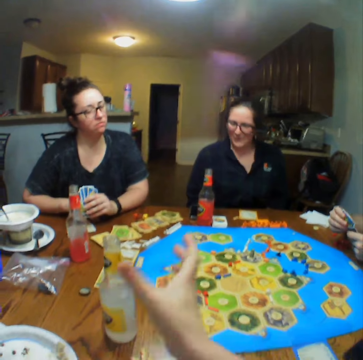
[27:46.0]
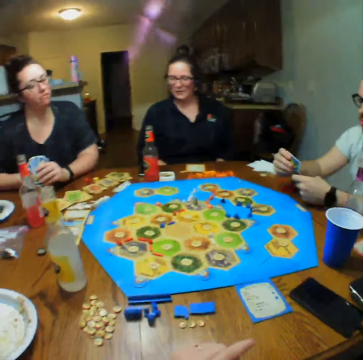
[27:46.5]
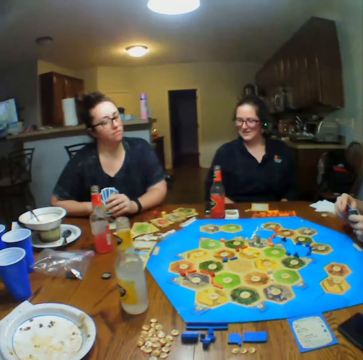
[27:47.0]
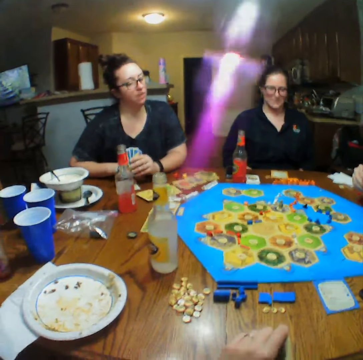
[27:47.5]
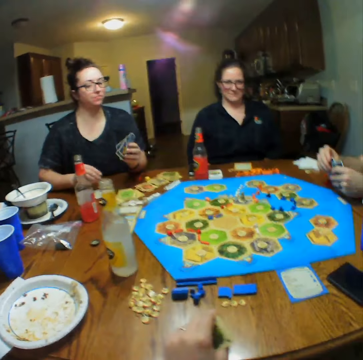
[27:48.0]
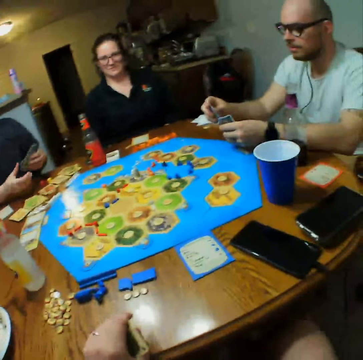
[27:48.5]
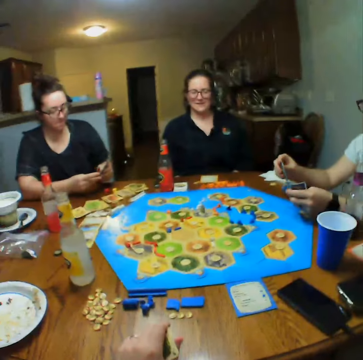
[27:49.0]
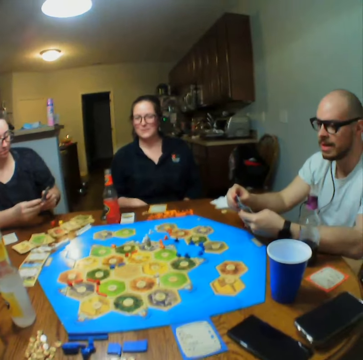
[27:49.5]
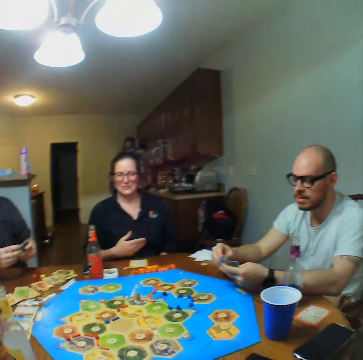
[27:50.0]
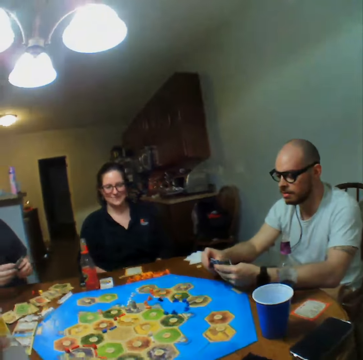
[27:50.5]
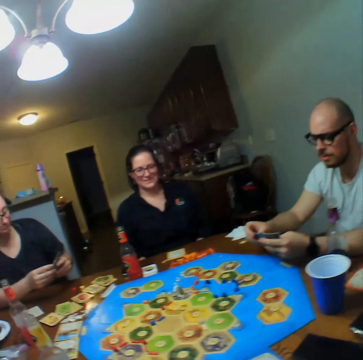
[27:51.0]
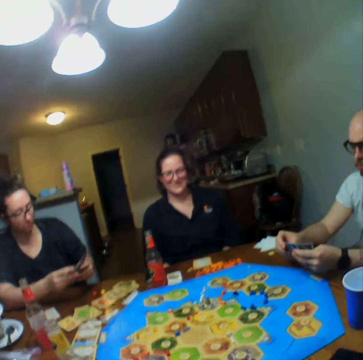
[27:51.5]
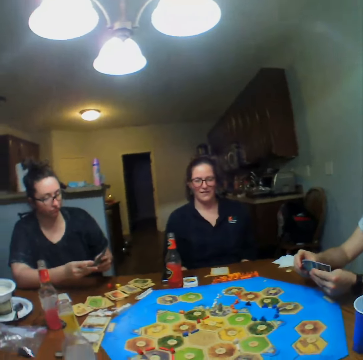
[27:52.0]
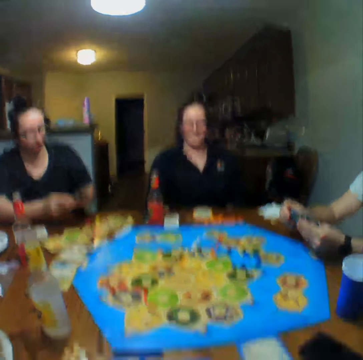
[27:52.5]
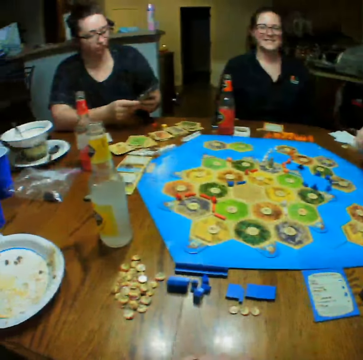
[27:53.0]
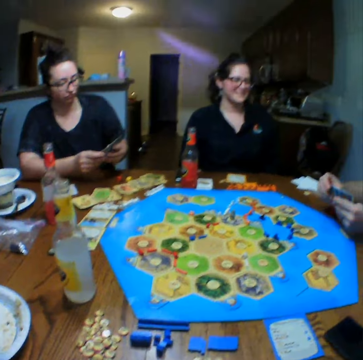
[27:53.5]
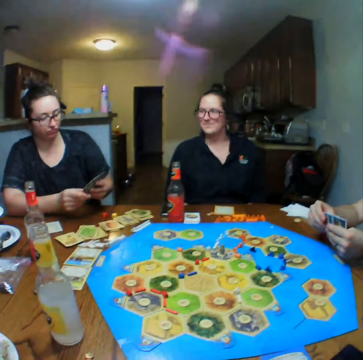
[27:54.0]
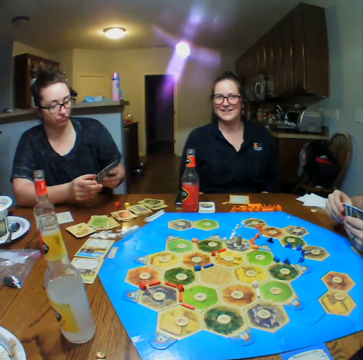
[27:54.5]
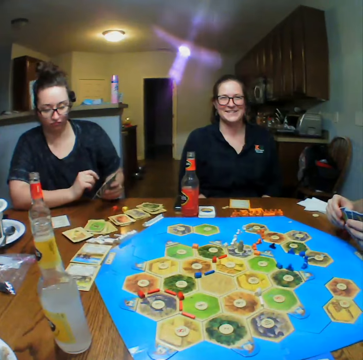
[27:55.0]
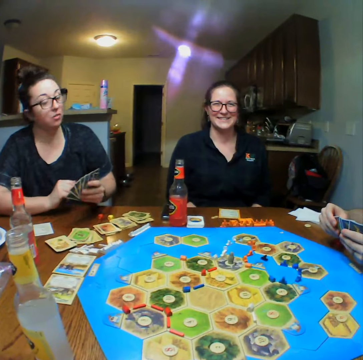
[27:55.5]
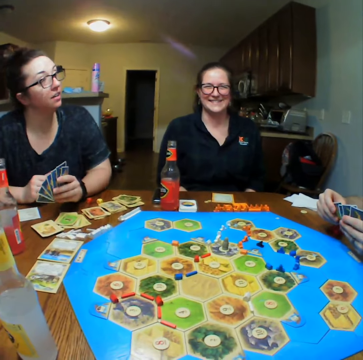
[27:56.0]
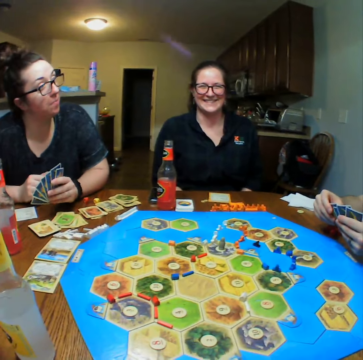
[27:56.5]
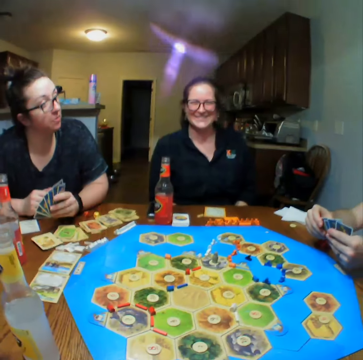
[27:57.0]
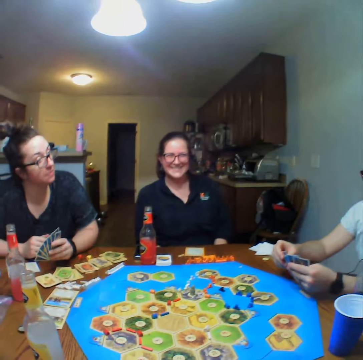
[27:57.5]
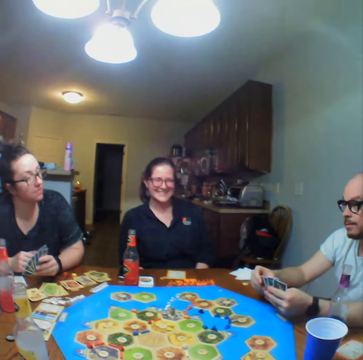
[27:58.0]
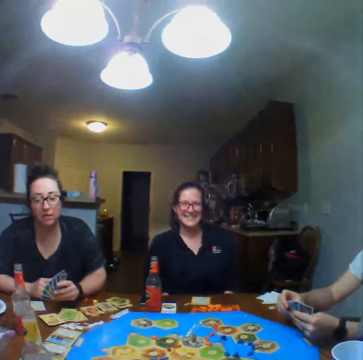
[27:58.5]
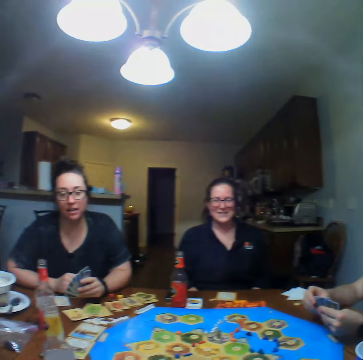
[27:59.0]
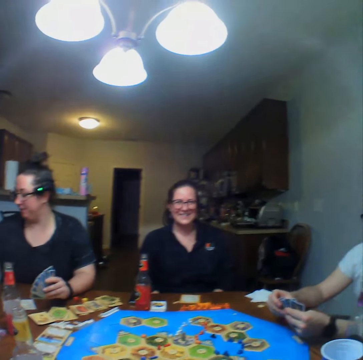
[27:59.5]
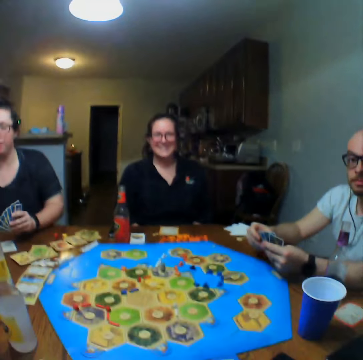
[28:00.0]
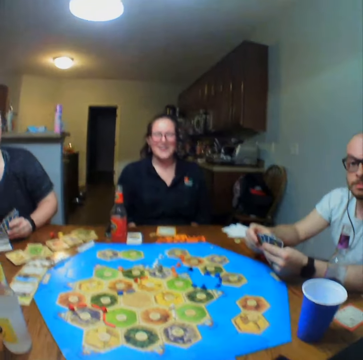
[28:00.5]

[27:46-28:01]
A lady talks. The camera wearer looks at a man. The lady talks.

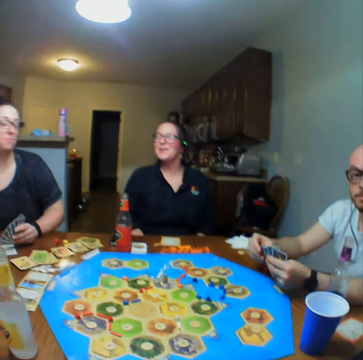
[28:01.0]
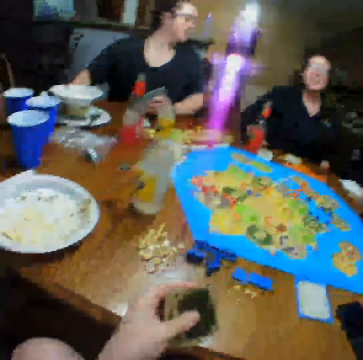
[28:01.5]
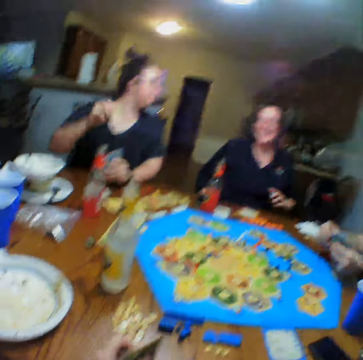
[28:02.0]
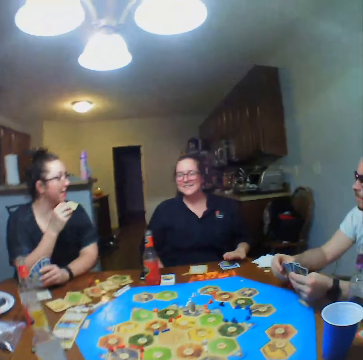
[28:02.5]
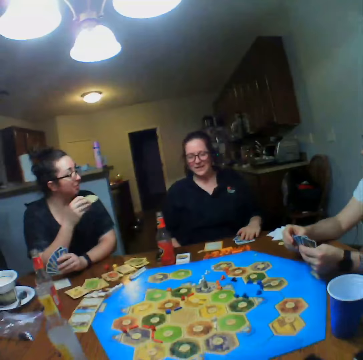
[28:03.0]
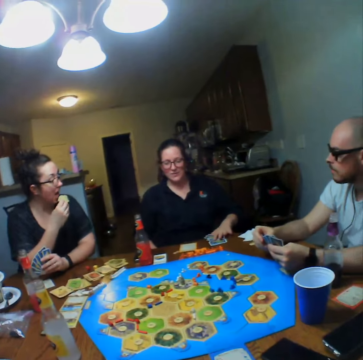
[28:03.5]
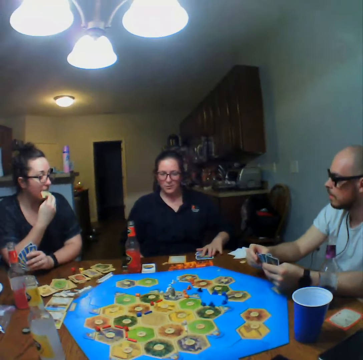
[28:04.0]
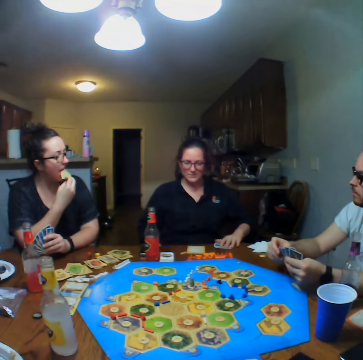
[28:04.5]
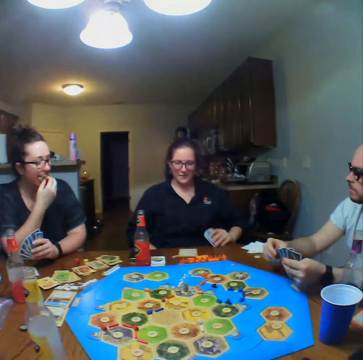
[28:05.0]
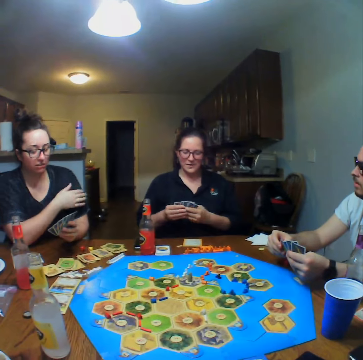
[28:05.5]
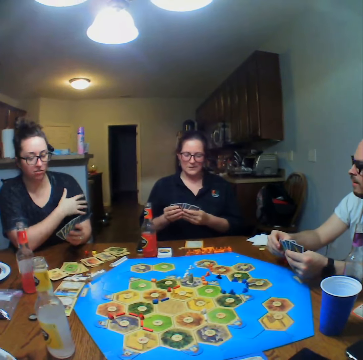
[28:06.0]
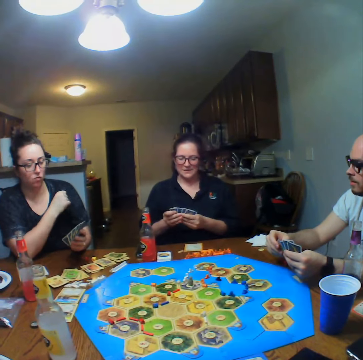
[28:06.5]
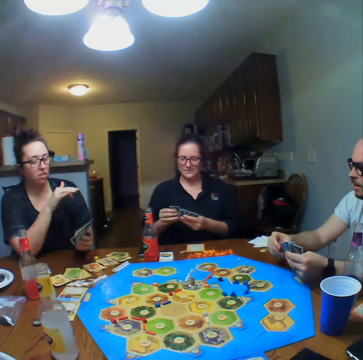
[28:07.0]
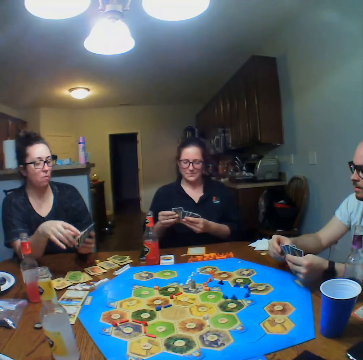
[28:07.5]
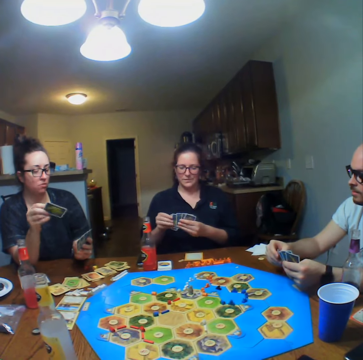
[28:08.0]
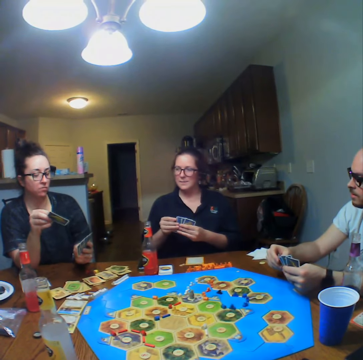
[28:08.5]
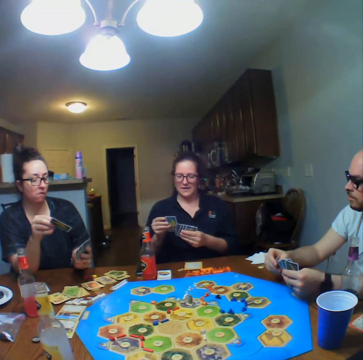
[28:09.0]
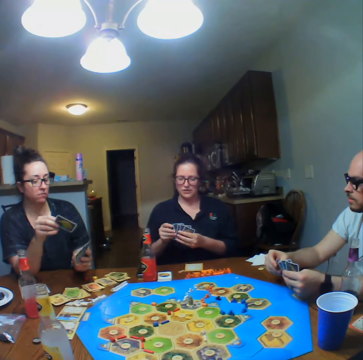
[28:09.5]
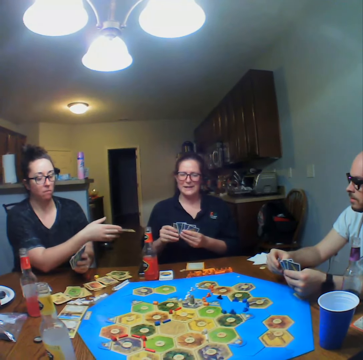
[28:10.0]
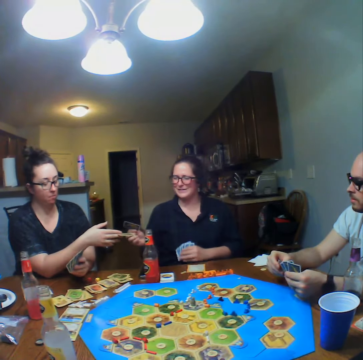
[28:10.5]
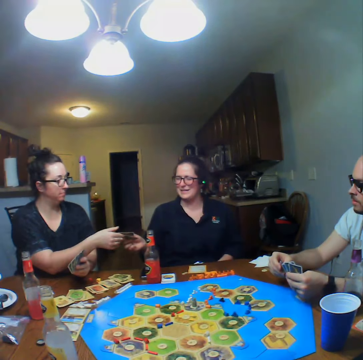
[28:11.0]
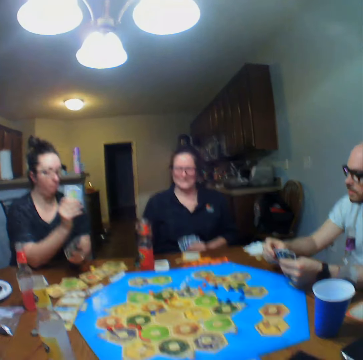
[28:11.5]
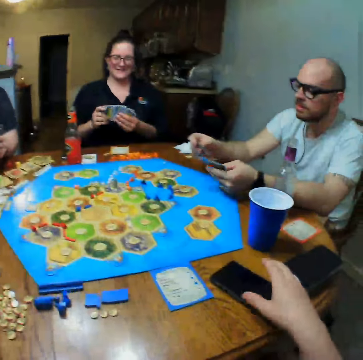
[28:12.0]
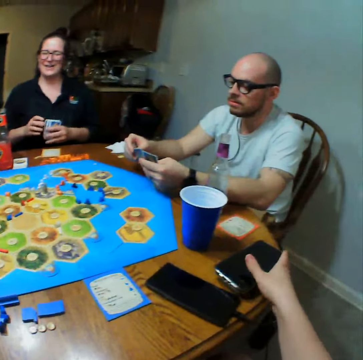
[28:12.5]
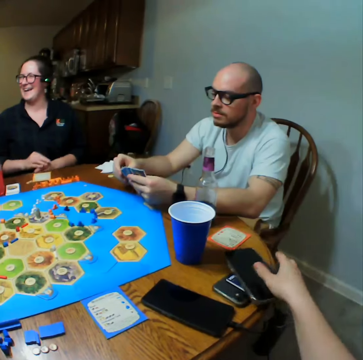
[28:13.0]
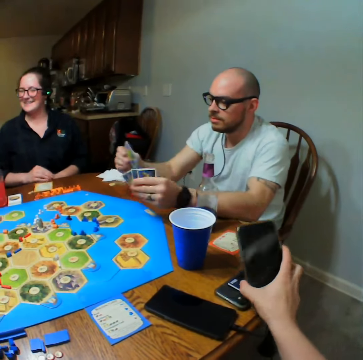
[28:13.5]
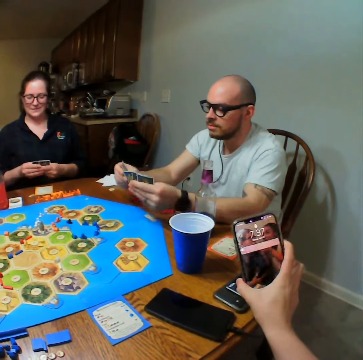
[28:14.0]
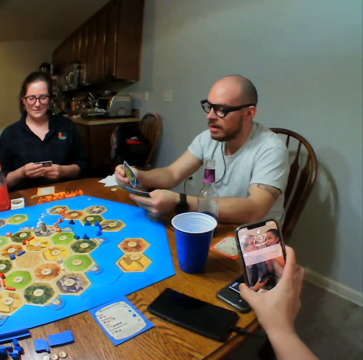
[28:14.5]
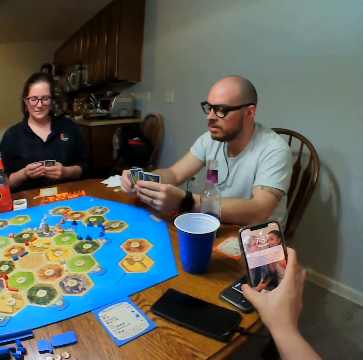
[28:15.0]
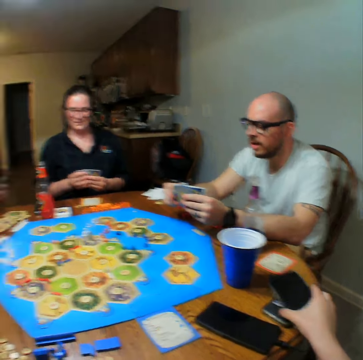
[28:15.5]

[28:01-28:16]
A lady eats a snack. Another lady picks cards from the table and shuffles at the cards. The first lady gives the other lady the card. The camera wearer looks at the phone. They pick up the phone. They use the phone.

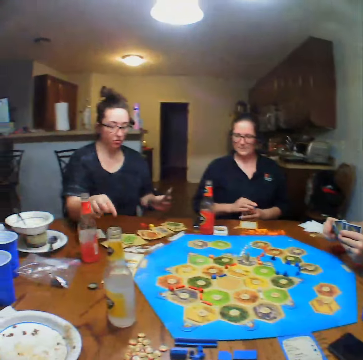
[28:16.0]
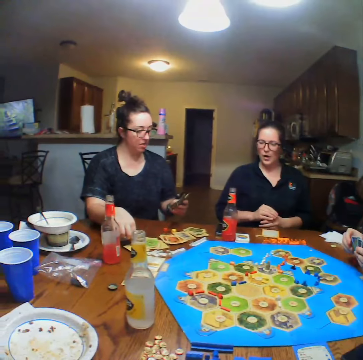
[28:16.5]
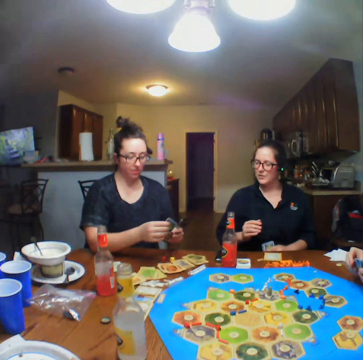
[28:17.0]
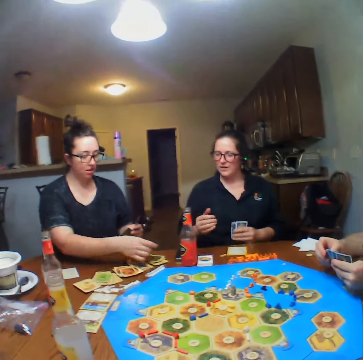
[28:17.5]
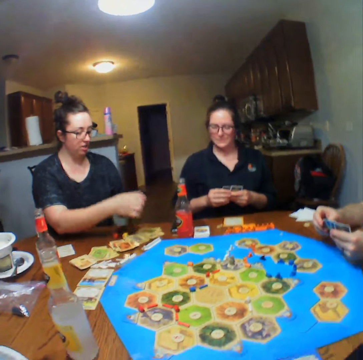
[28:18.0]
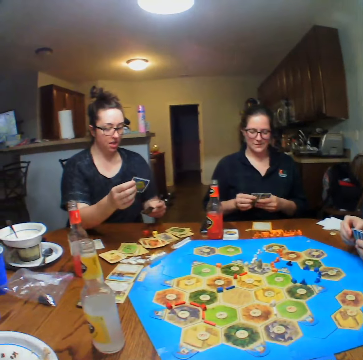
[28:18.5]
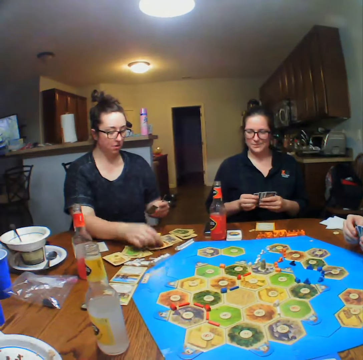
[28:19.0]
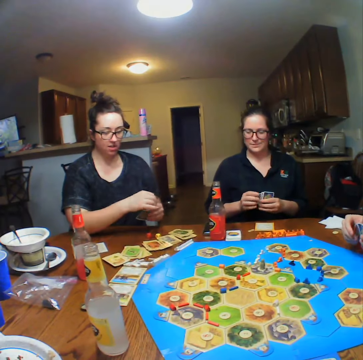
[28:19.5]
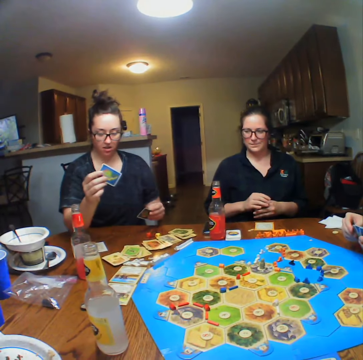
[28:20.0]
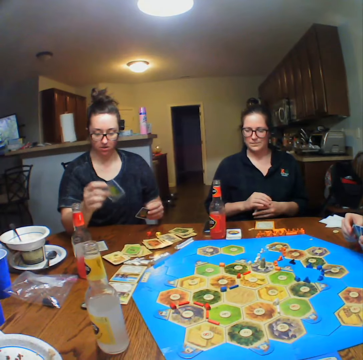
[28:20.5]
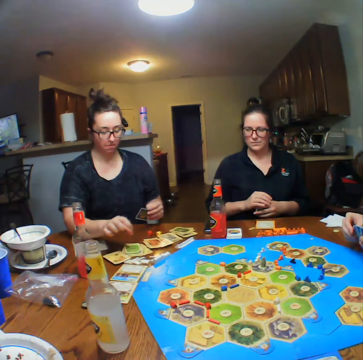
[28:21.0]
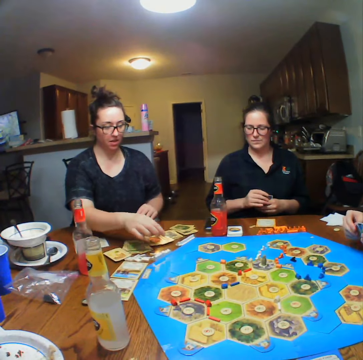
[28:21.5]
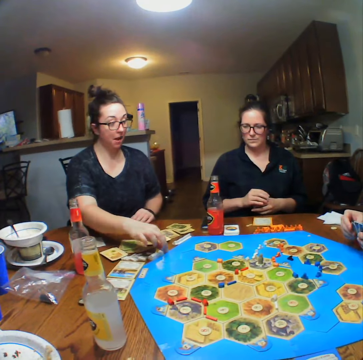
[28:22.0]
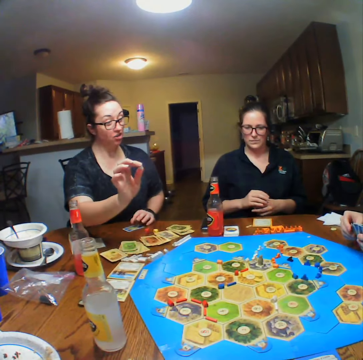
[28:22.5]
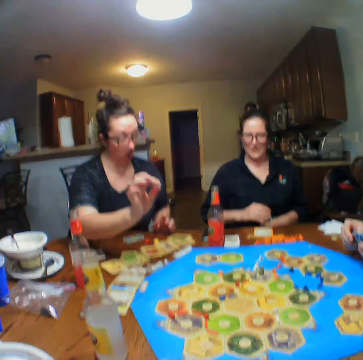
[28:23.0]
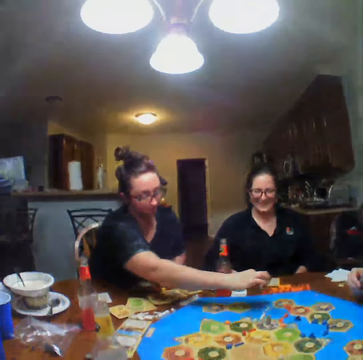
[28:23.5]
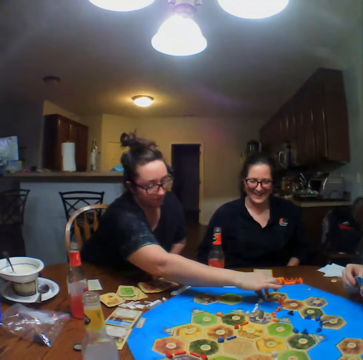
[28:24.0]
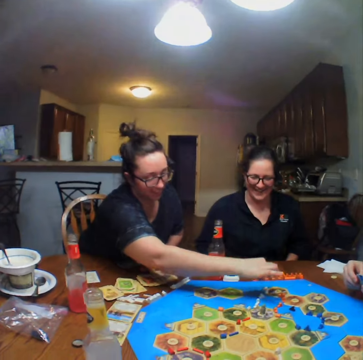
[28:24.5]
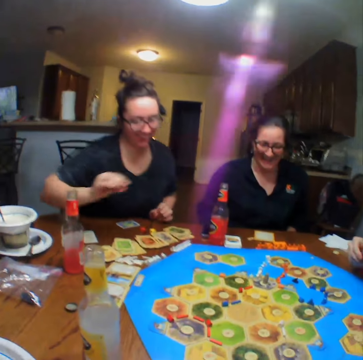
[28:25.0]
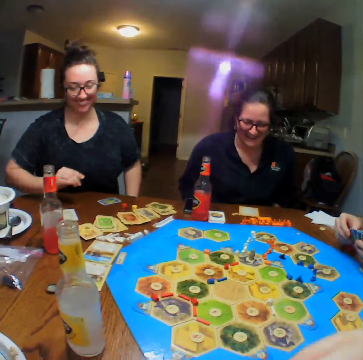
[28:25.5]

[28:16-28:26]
The camera wearer places down a phone. They look around. A lady talks. The lady puts the cards on the table. The lady plays. The lady touches a board.
